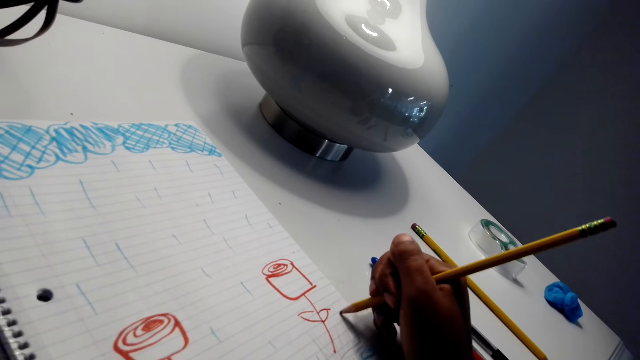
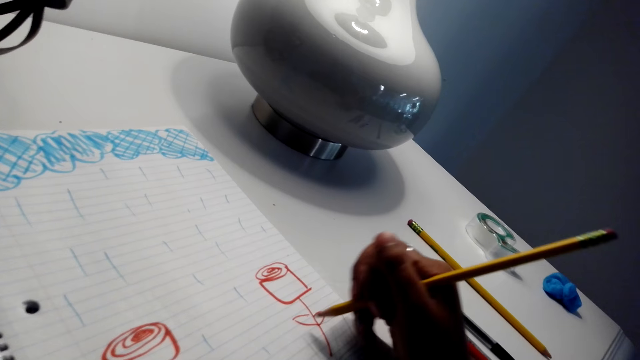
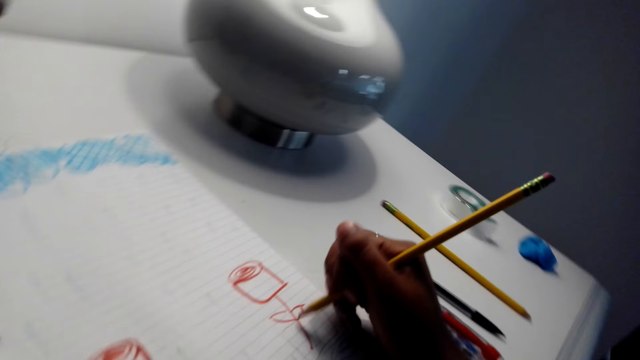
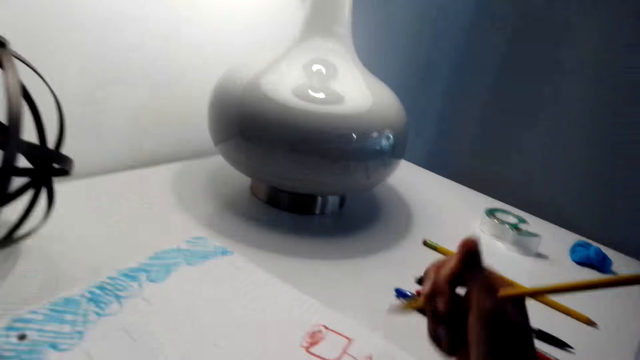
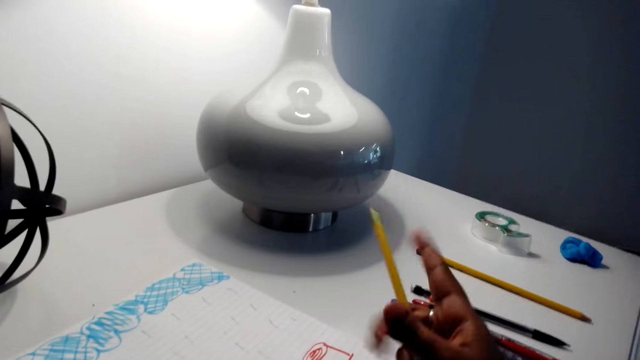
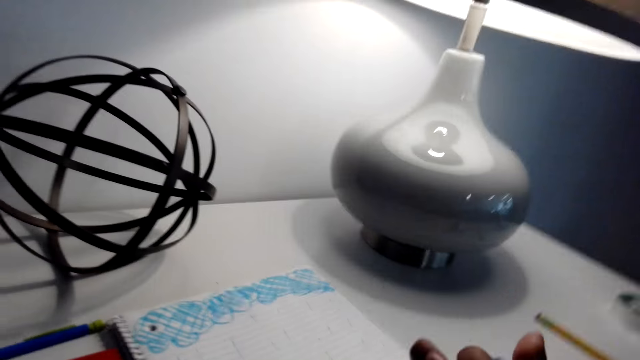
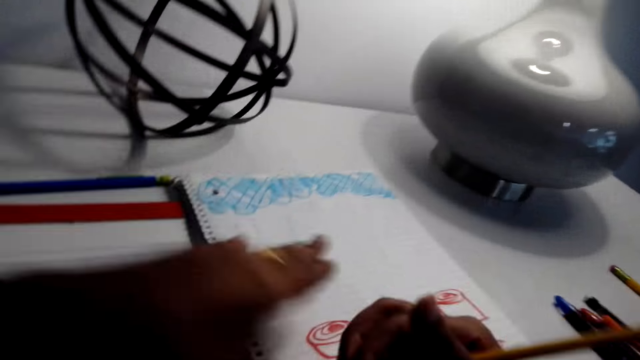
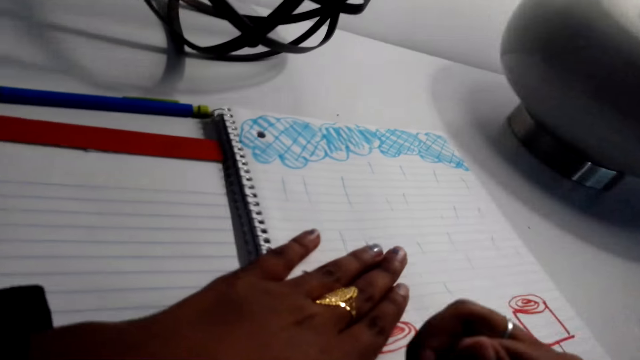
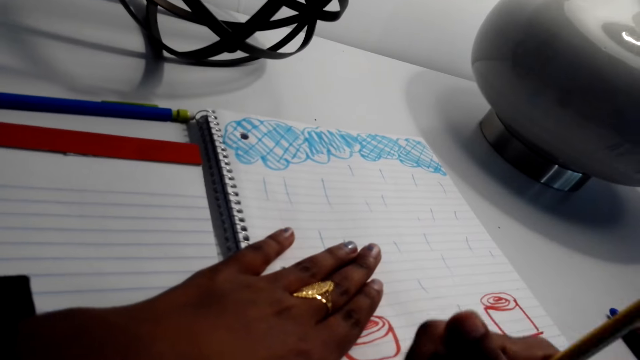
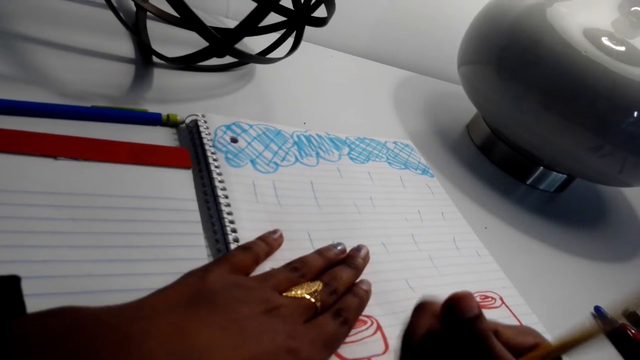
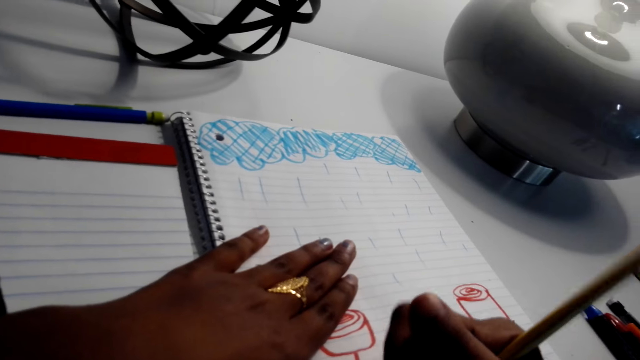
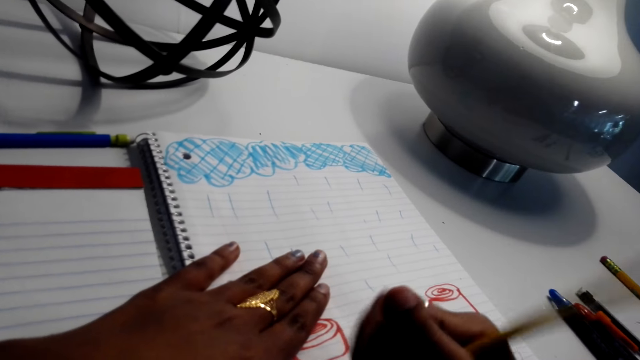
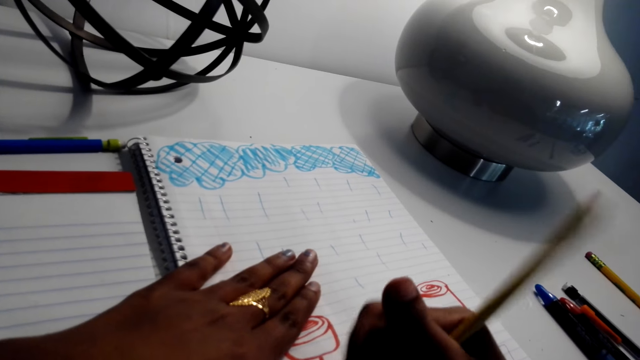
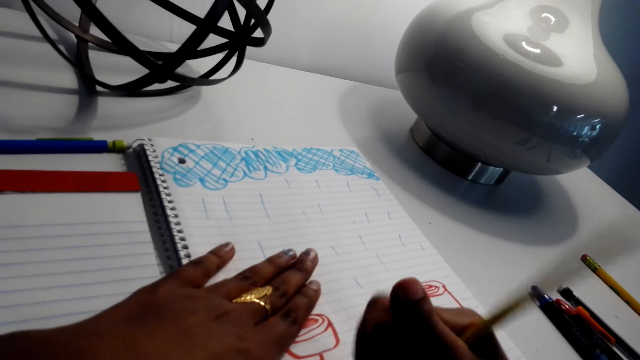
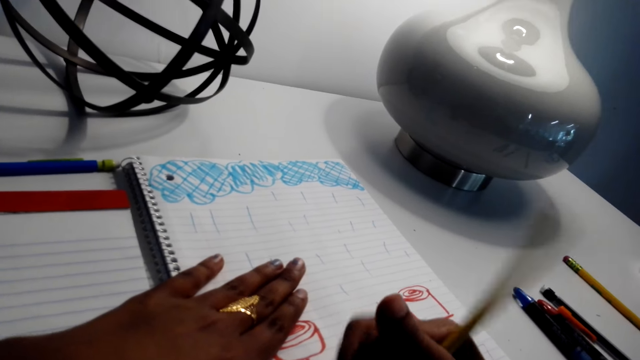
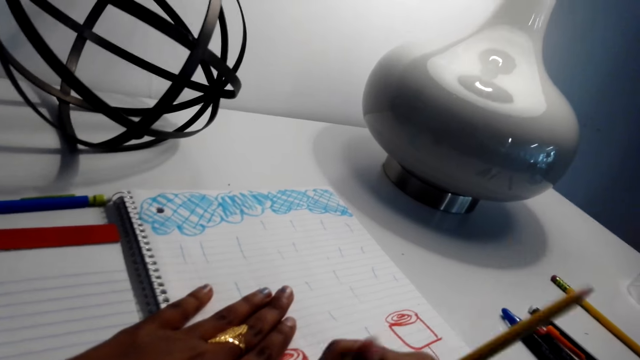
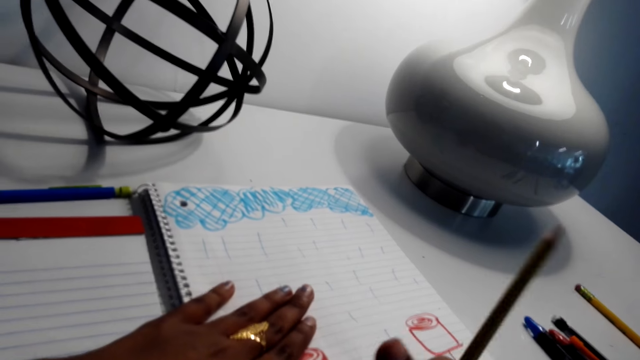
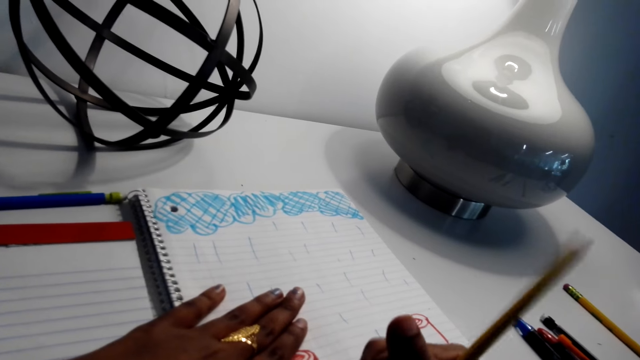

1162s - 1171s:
The camera wearer holds the book with the left hand. They rub the drawing on the book with the pencil rubber.

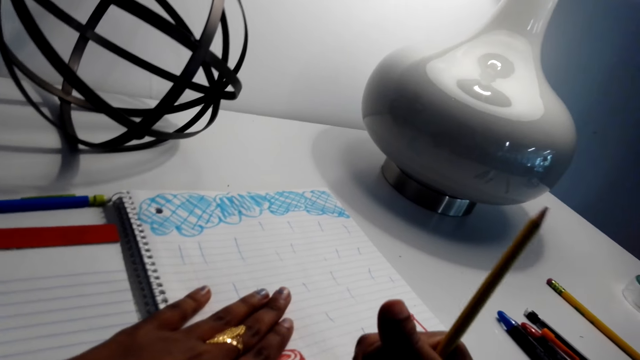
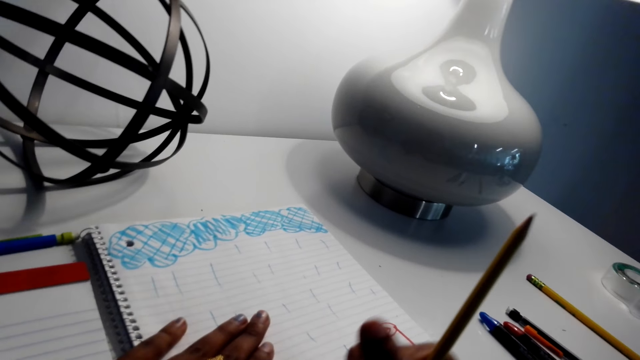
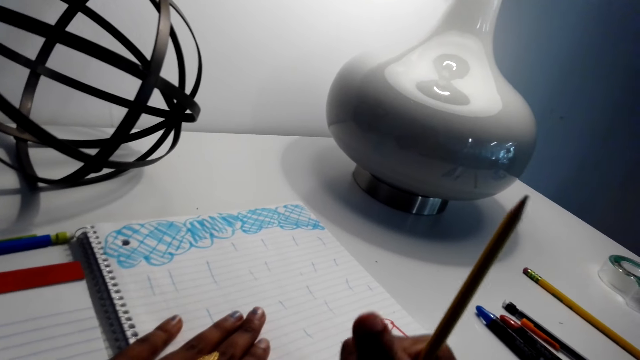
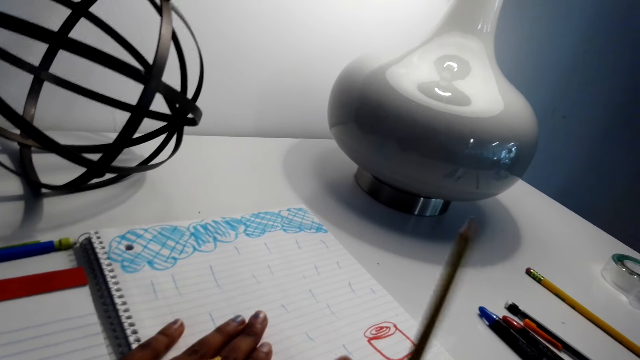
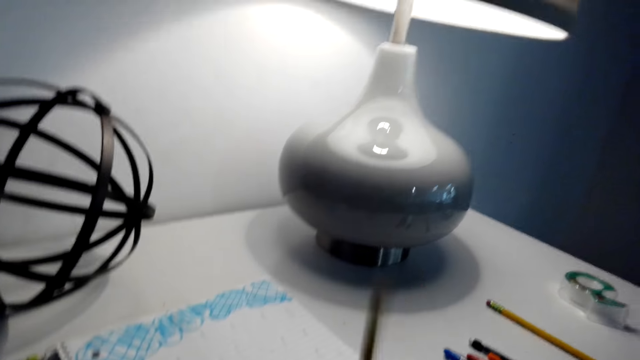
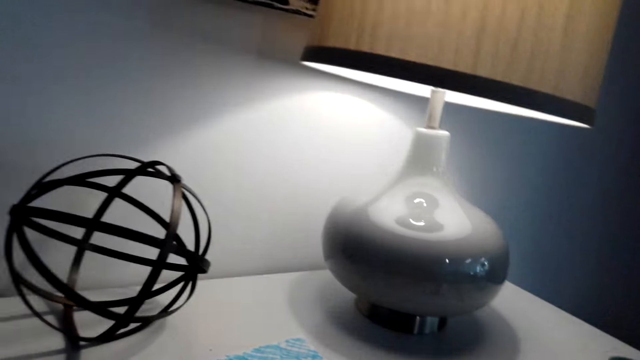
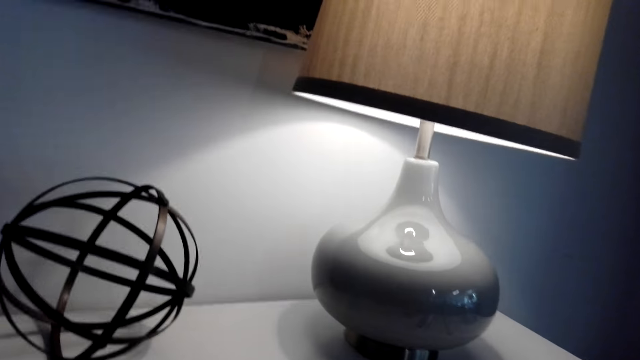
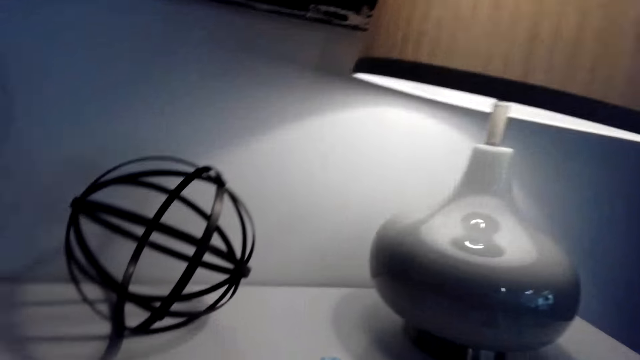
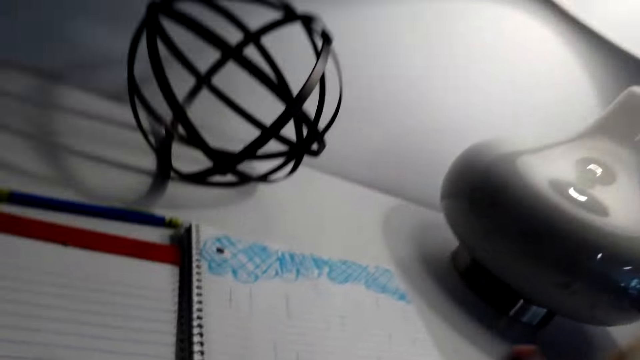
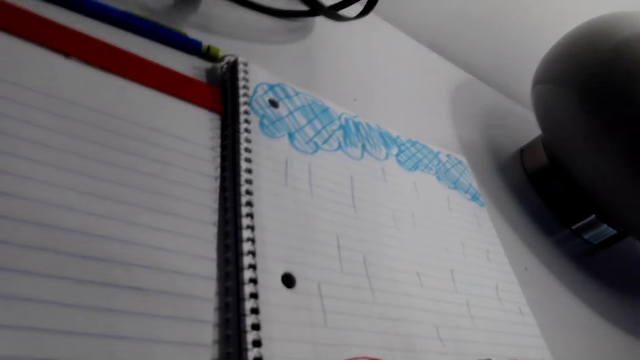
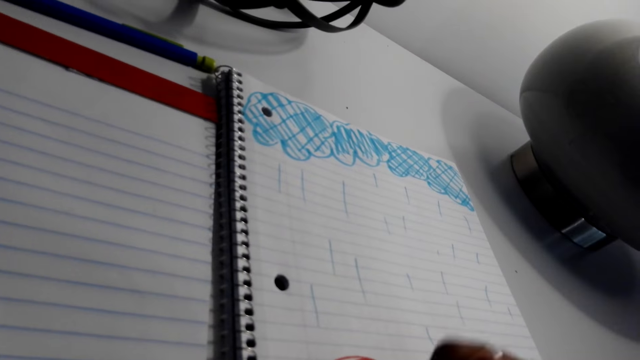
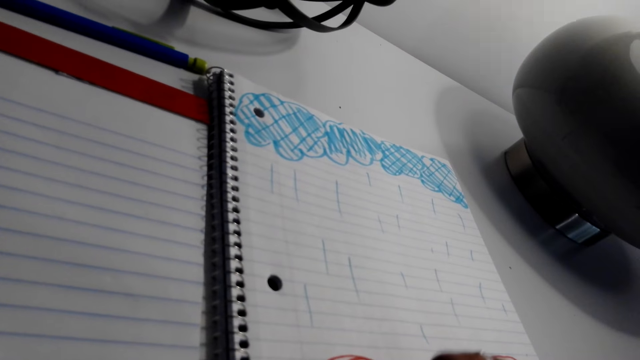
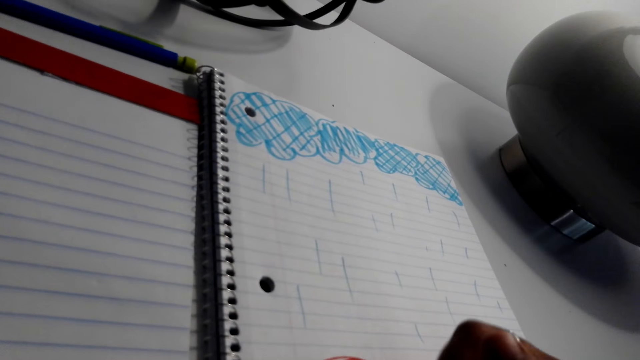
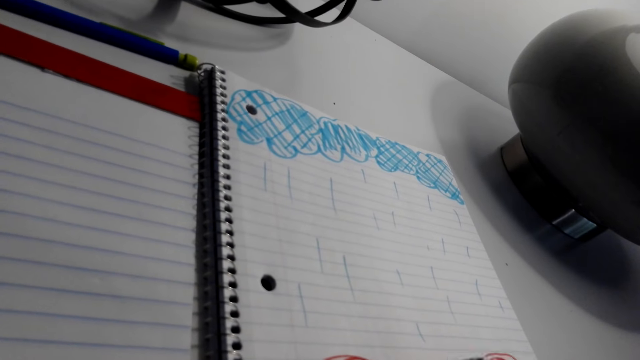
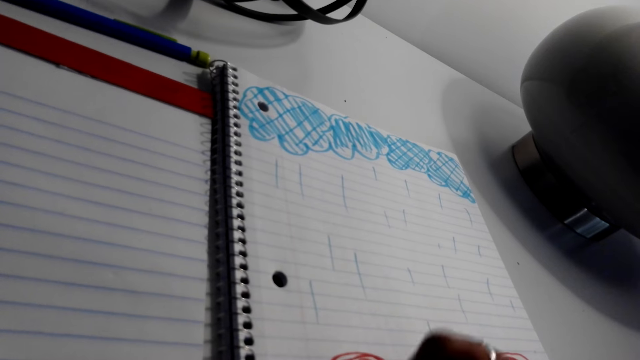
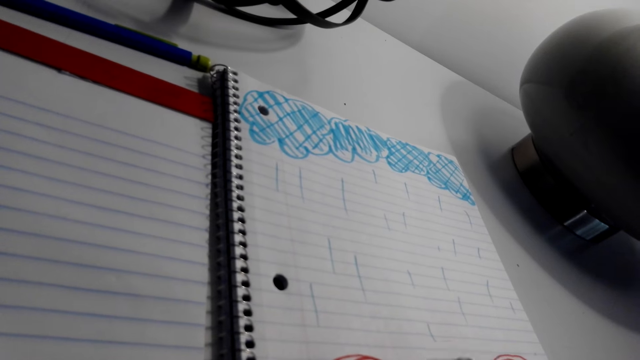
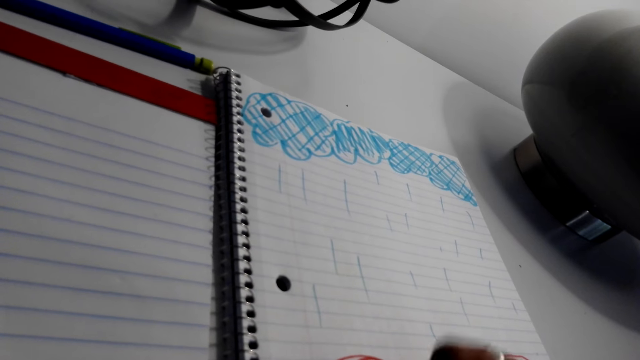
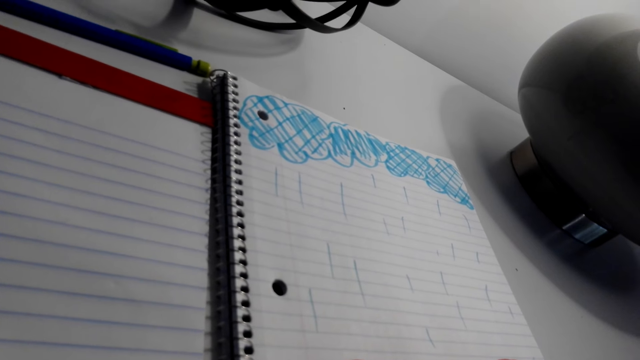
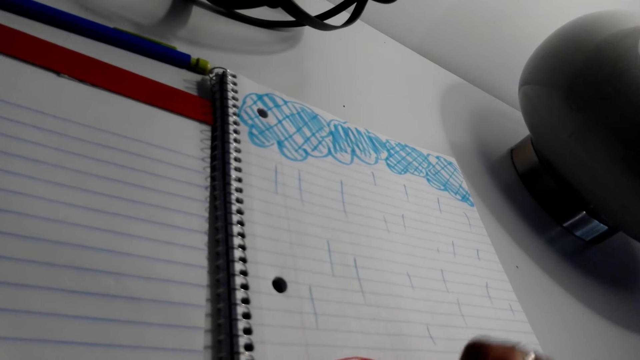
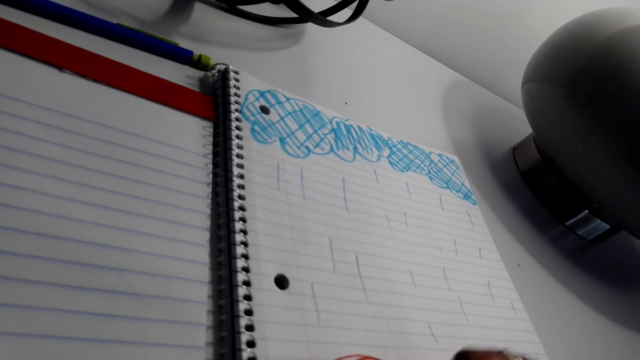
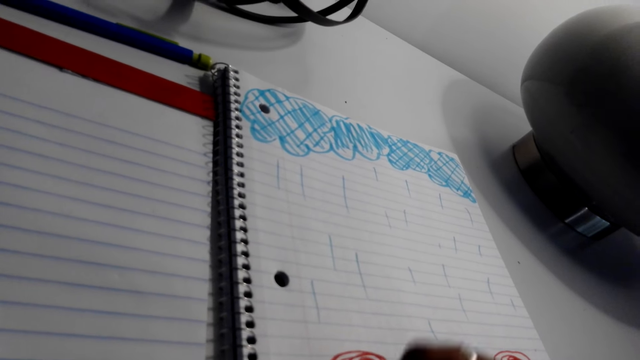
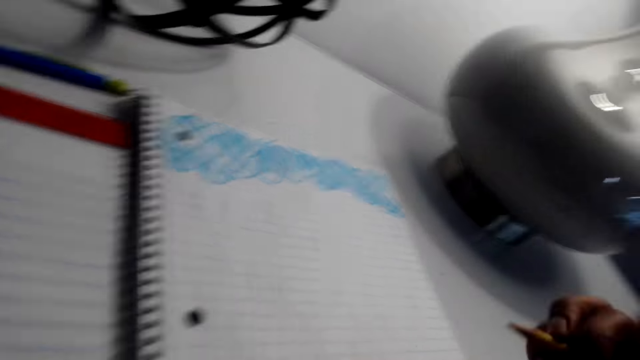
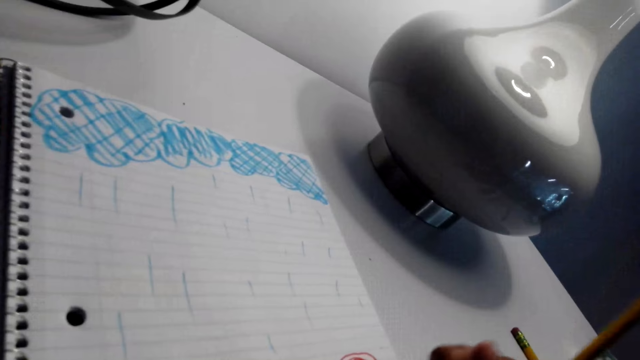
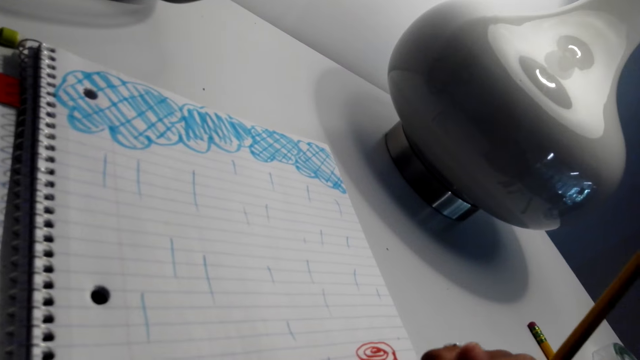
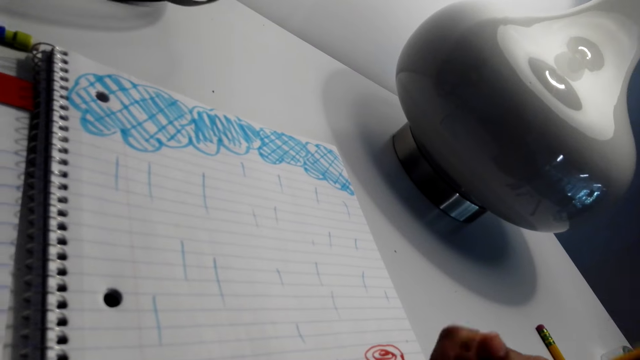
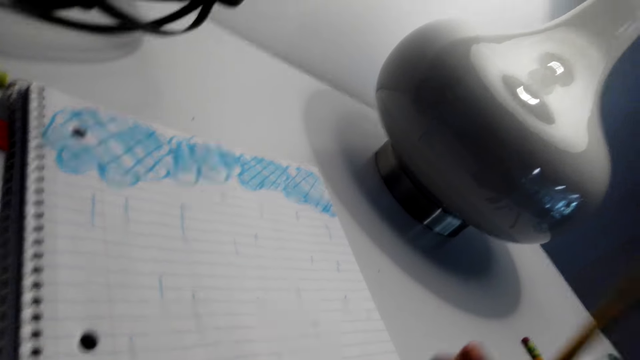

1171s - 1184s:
The camera wearer looks around. They draw on the book with the pencil. They erase a drawing with the rubber.
